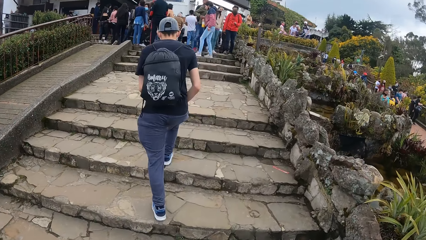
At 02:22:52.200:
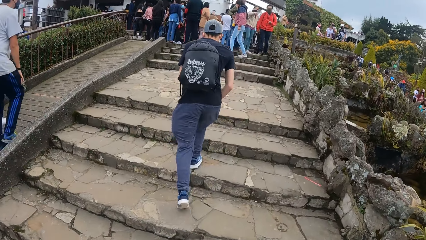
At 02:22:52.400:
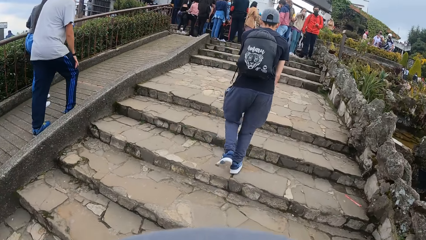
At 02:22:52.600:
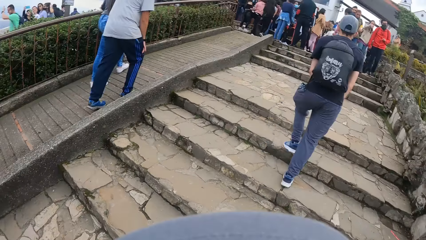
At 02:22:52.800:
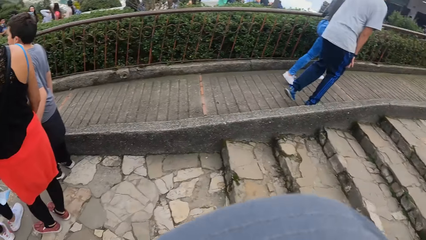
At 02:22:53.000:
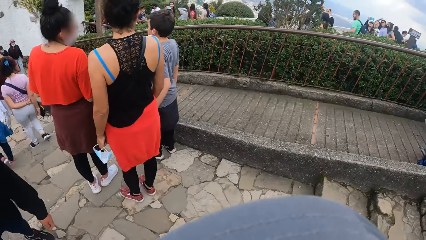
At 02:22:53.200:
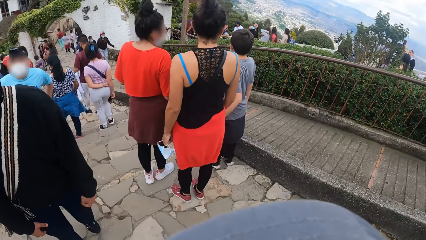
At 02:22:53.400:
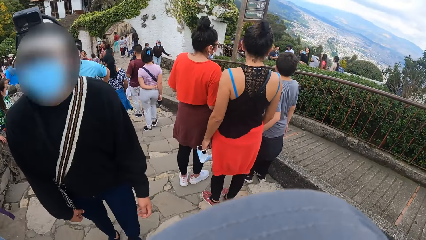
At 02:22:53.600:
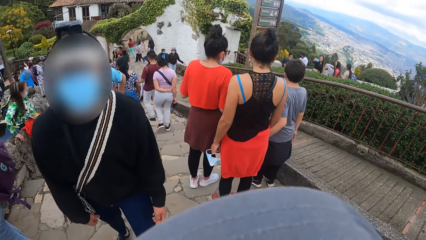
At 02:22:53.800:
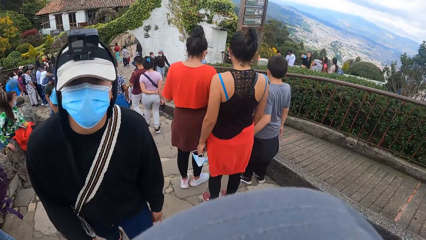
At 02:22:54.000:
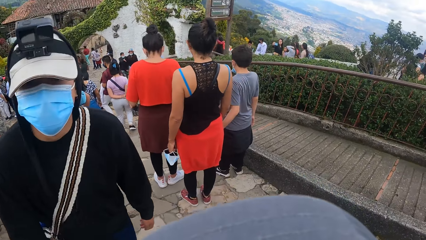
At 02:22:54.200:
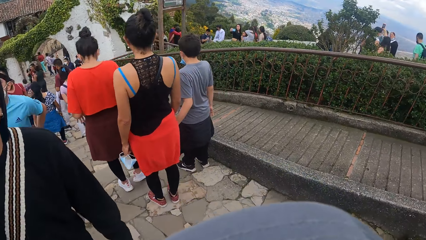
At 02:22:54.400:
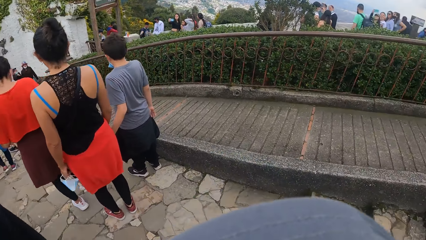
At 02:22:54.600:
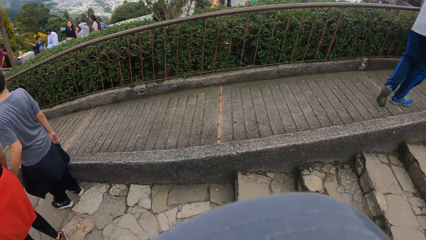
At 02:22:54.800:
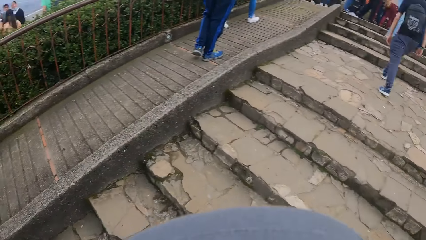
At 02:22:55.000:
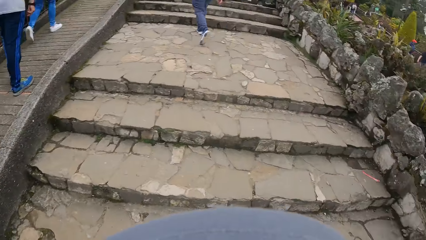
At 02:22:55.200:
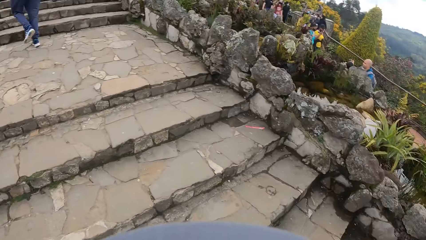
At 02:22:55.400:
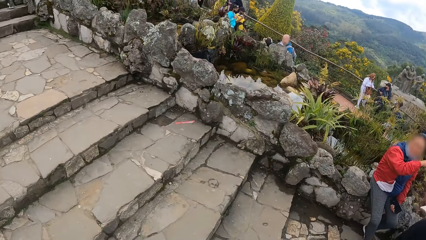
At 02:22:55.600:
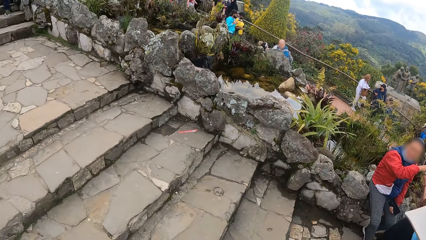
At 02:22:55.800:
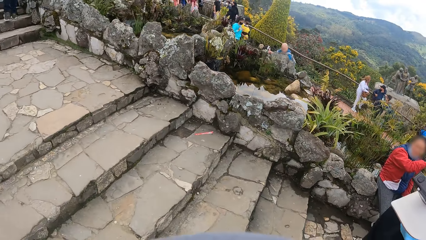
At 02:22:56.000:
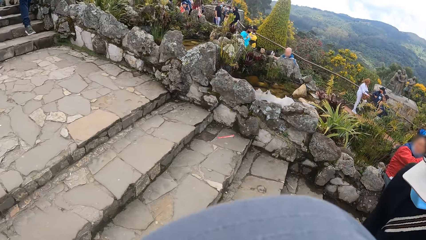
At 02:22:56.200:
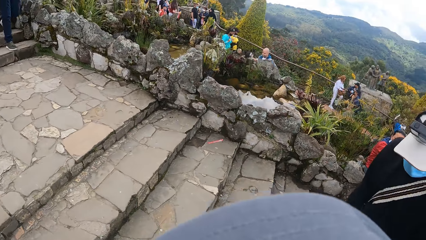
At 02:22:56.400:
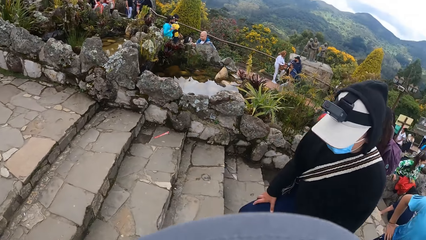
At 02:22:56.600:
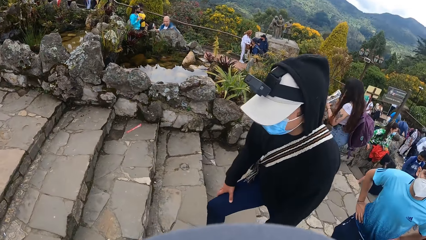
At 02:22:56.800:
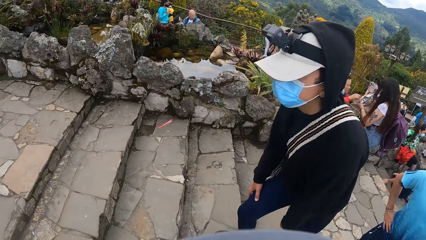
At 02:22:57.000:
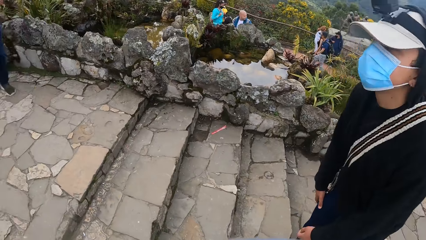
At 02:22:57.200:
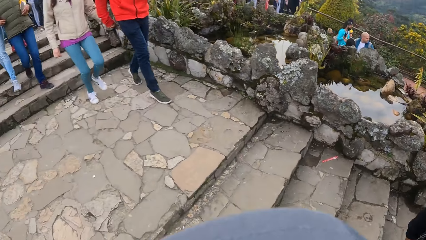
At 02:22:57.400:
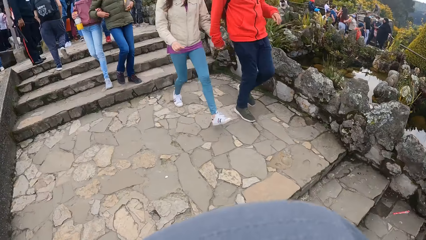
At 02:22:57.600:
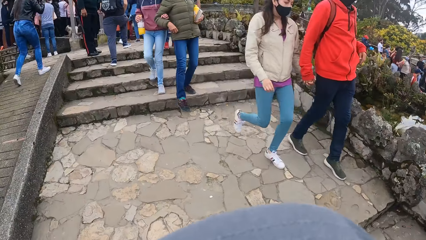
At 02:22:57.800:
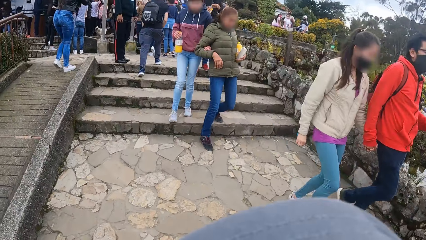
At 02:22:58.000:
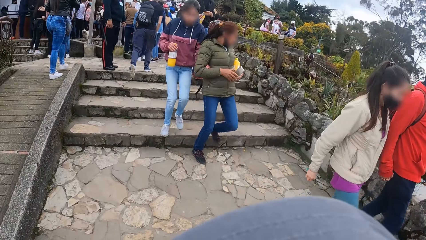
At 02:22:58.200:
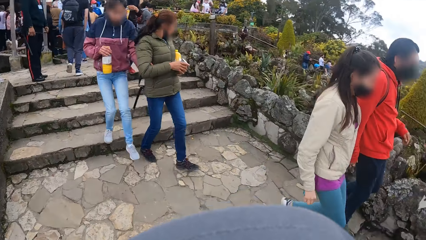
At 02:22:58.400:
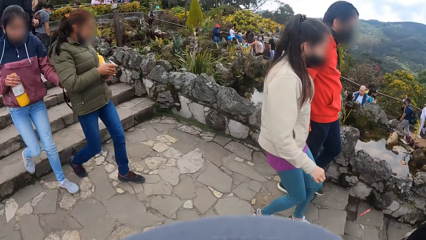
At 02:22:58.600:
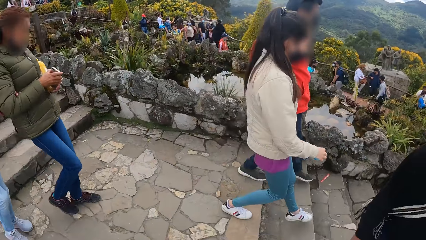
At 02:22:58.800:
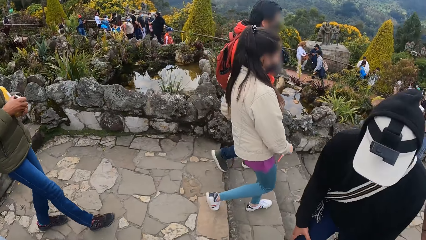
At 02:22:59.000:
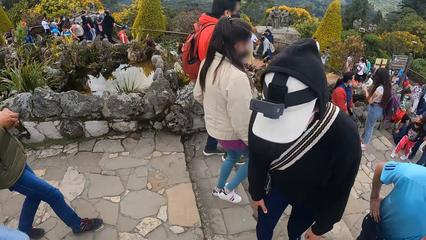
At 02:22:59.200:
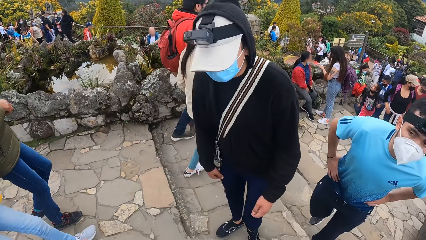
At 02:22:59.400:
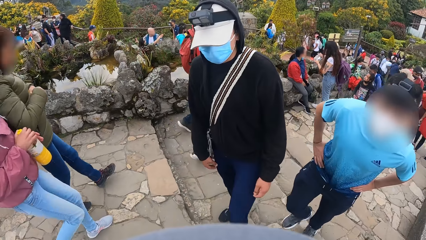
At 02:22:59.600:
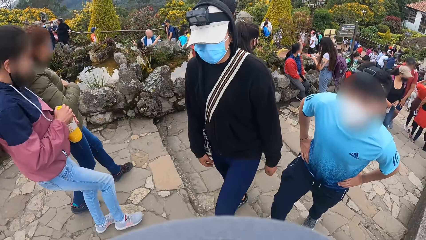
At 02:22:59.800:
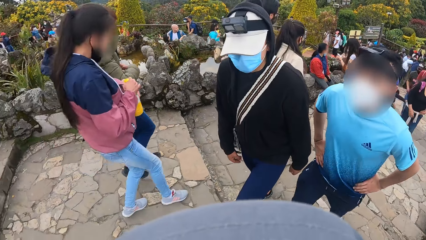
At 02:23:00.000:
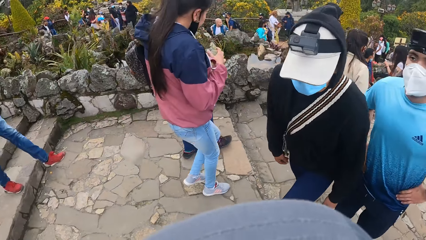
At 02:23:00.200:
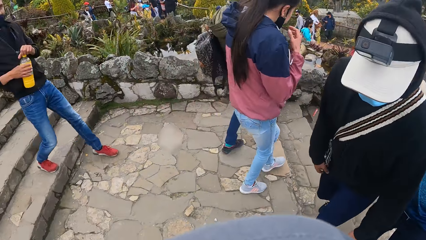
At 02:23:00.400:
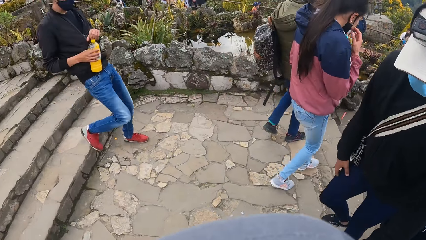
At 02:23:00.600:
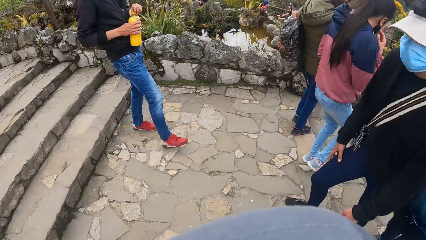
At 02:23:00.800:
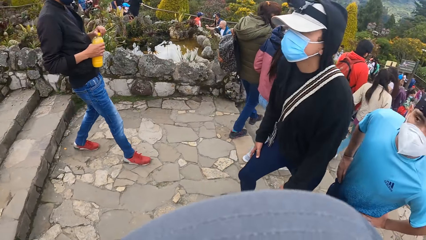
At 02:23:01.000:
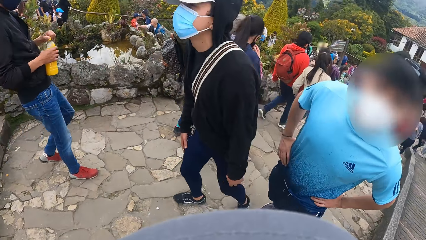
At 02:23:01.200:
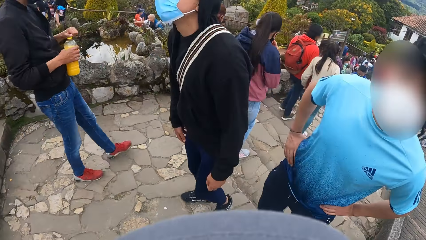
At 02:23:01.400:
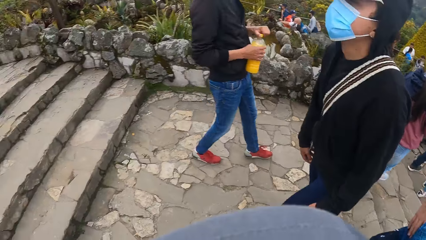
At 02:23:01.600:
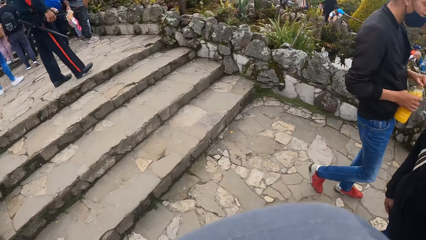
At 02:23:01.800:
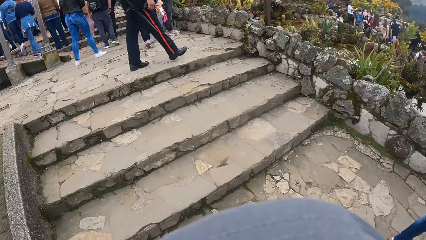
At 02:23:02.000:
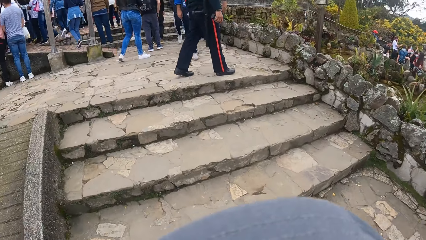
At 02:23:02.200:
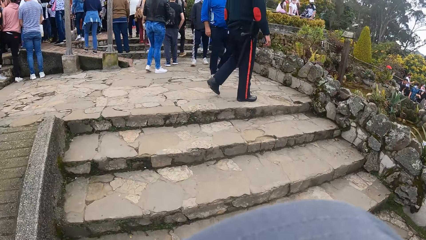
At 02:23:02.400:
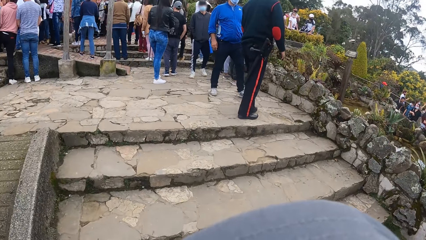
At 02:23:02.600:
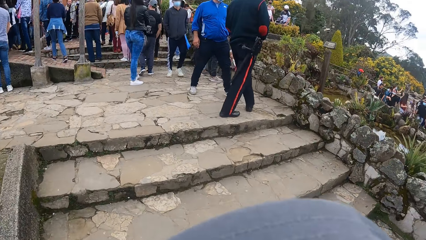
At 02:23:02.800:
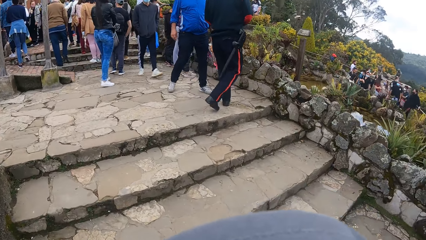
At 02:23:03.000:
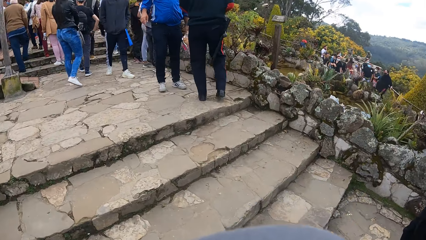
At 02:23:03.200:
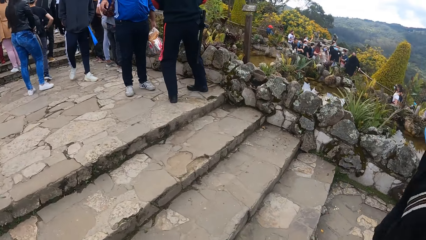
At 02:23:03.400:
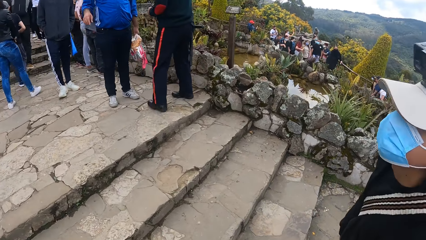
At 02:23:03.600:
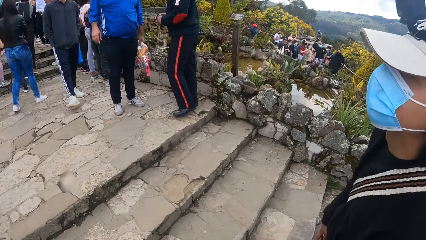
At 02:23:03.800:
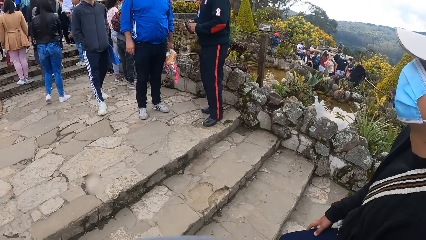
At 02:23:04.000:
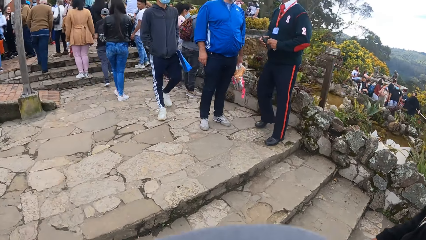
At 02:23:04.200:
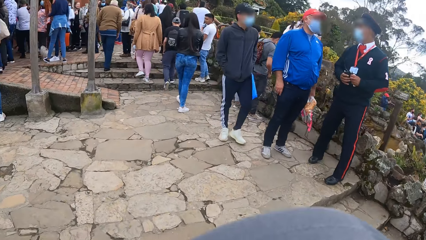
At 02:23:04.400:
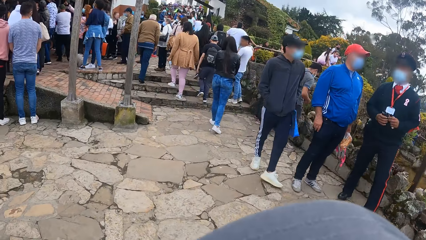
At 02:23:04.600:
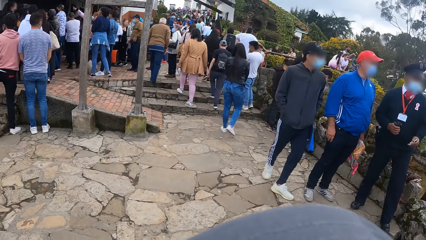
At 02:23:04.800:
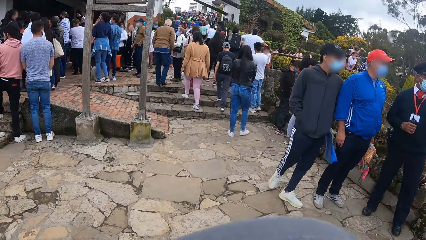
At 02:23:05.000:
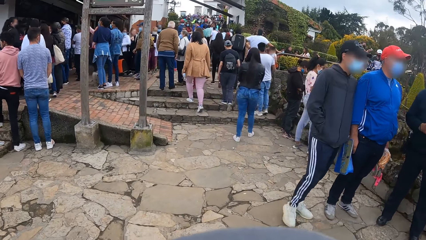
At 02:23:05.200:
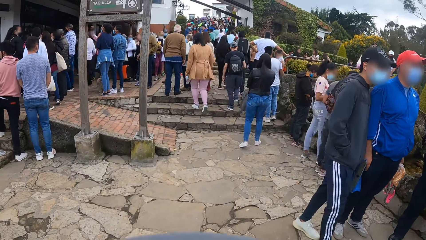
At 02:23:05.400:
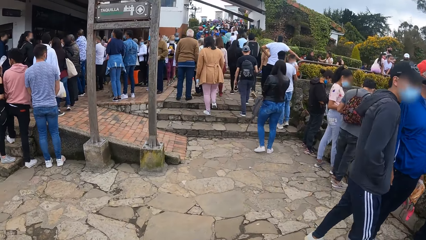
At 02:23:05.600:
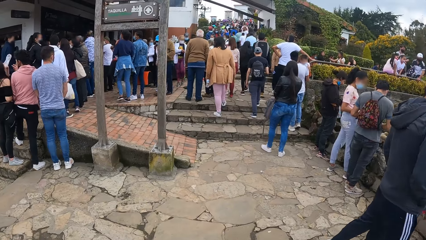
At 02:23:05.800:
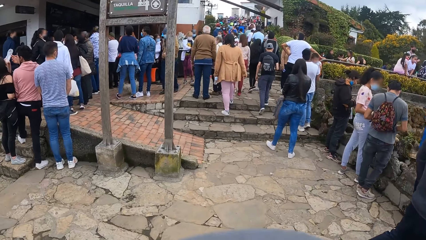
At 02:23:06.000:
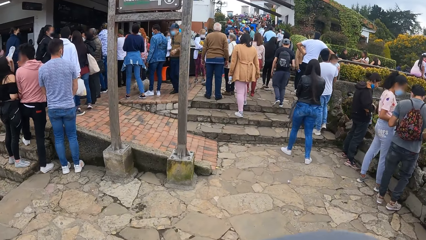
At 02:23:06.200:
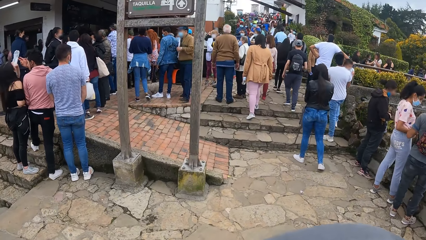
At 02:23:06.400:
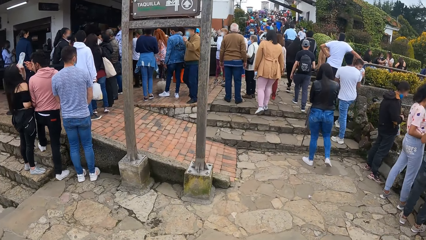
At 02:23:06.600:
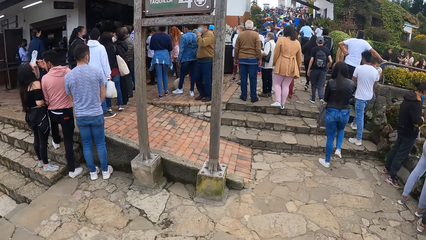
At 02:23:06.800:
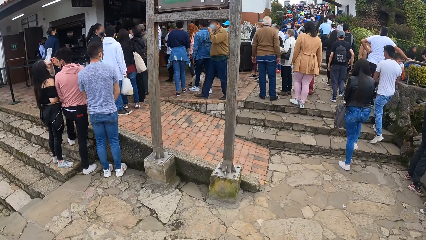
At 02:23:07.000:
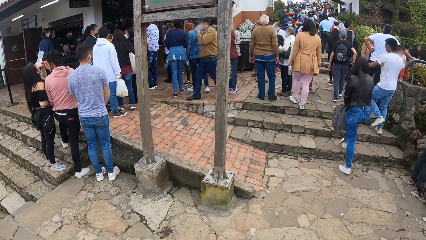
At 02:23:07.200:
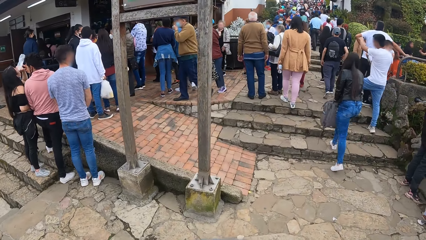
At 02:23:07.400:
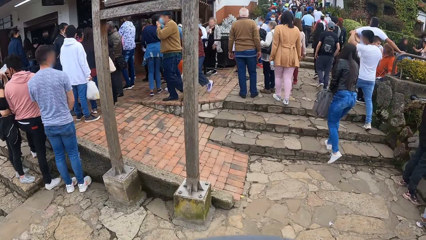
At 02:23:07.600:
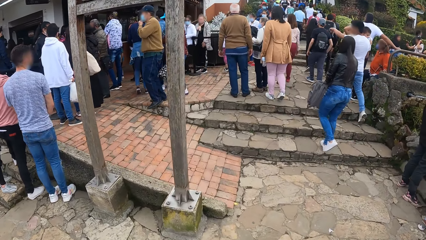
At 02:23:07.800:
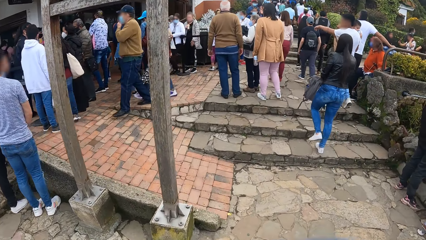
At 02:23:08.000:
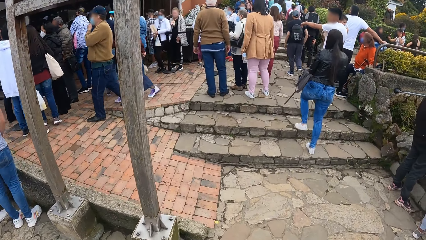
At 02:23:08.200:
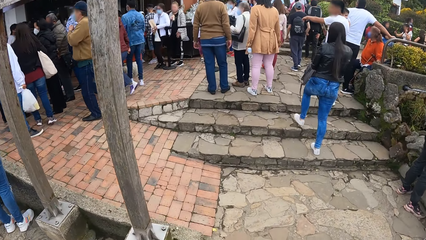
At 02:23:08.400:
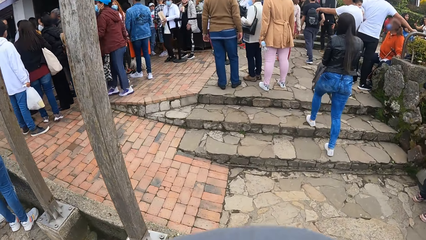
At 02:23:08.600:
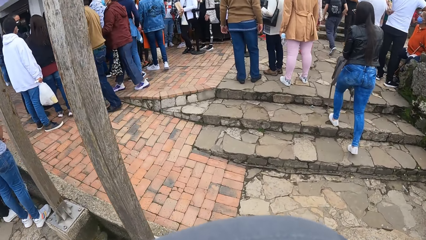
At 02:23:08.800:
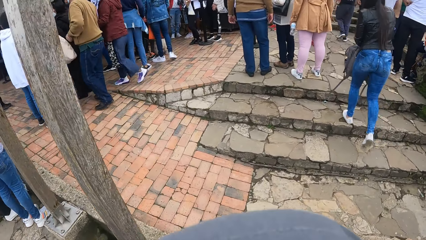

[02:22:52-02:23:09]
The camera wearer turns back to the guy. They look back. They turn forward. They turn around. They look sideways. They turn forward. They look in front. They look sideways. They look in front. They walk up the stairs. They look in front.
